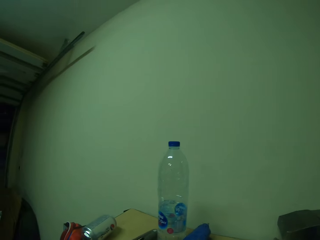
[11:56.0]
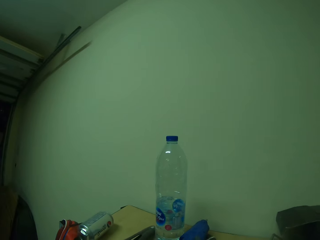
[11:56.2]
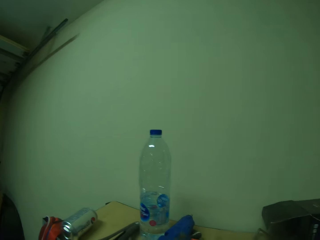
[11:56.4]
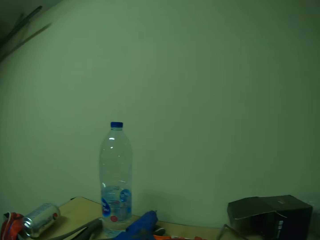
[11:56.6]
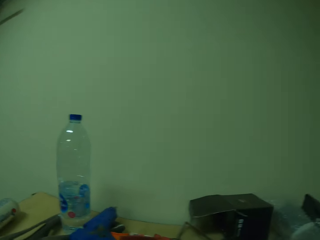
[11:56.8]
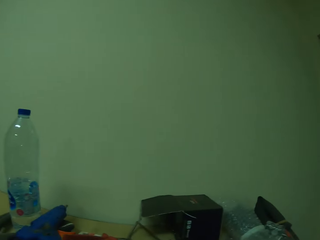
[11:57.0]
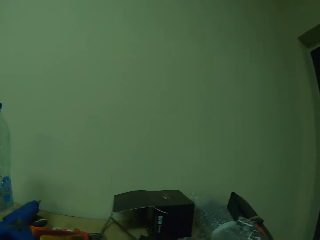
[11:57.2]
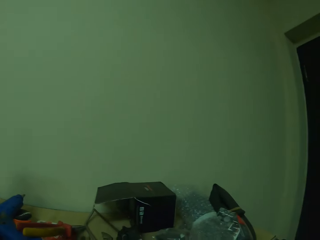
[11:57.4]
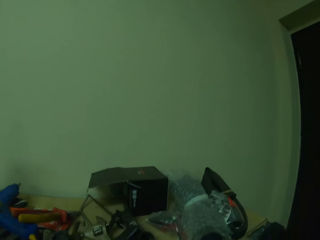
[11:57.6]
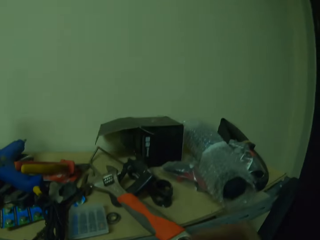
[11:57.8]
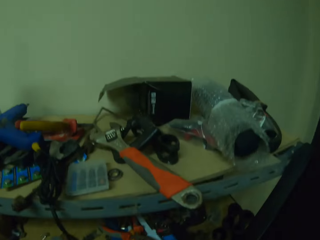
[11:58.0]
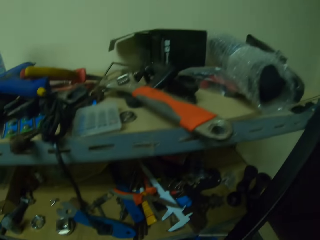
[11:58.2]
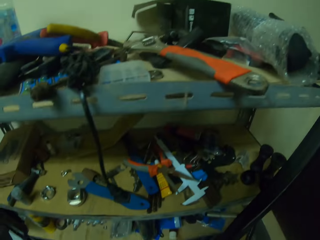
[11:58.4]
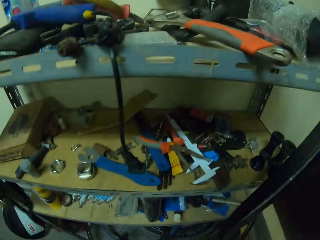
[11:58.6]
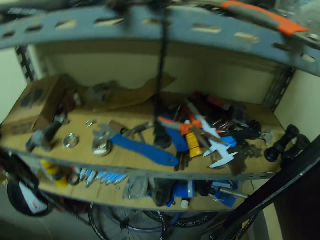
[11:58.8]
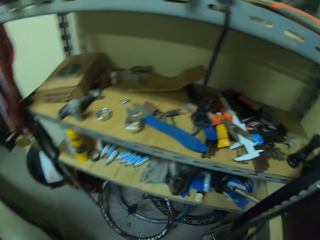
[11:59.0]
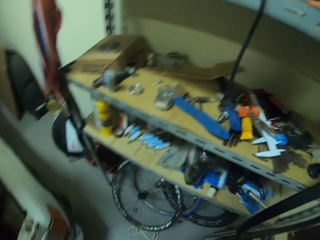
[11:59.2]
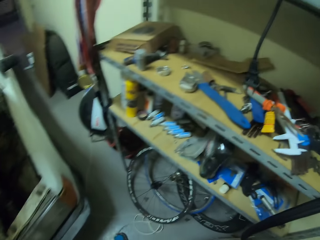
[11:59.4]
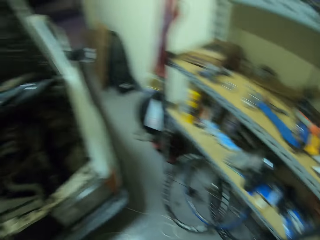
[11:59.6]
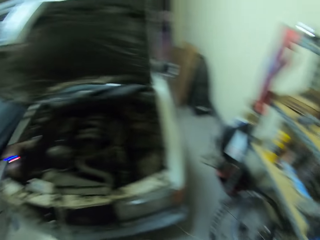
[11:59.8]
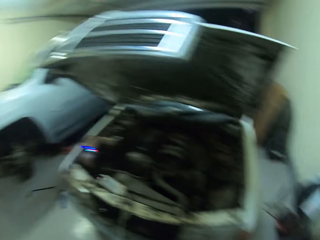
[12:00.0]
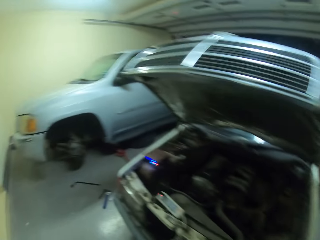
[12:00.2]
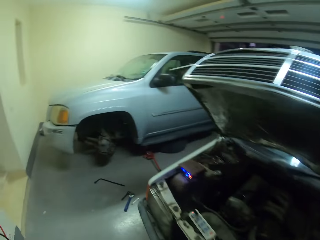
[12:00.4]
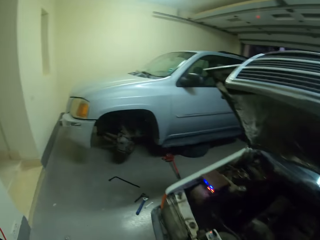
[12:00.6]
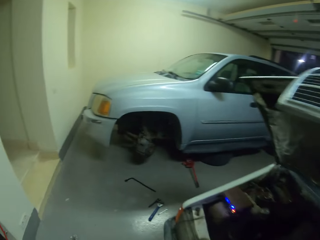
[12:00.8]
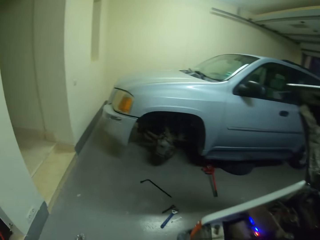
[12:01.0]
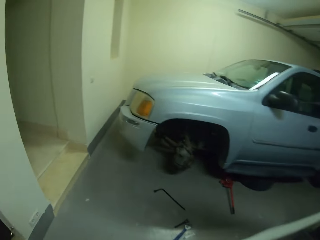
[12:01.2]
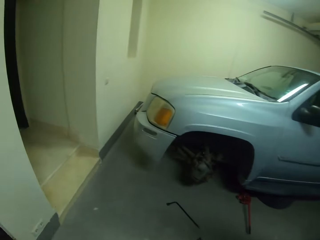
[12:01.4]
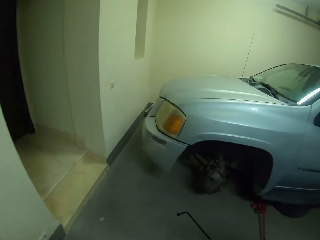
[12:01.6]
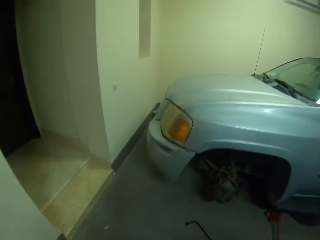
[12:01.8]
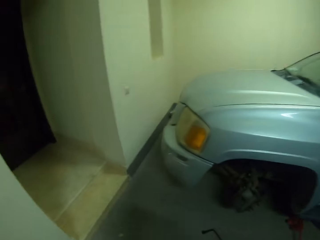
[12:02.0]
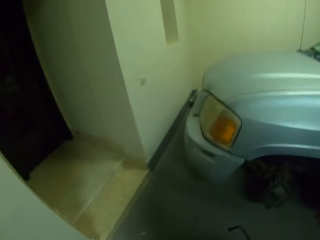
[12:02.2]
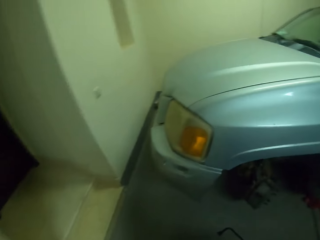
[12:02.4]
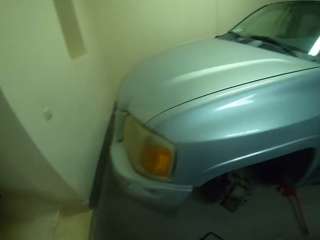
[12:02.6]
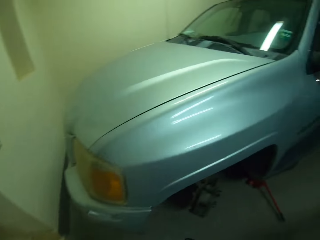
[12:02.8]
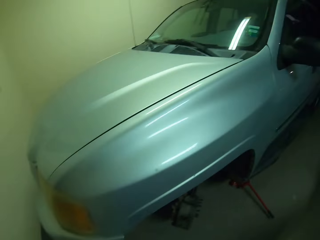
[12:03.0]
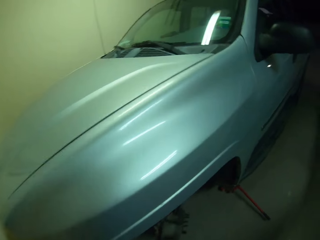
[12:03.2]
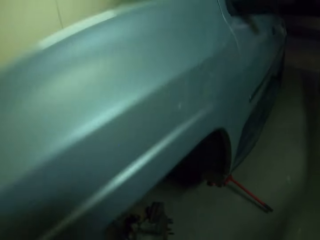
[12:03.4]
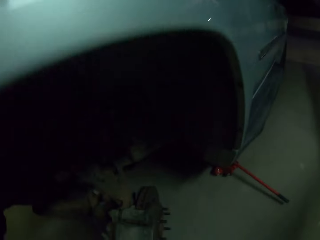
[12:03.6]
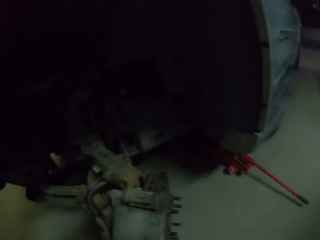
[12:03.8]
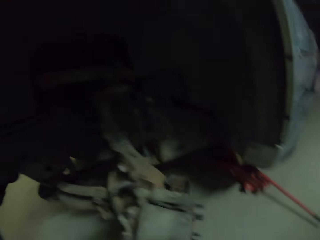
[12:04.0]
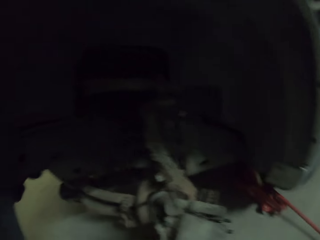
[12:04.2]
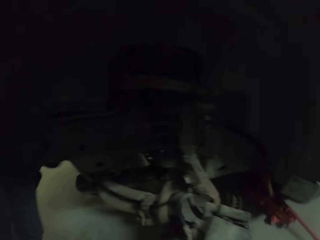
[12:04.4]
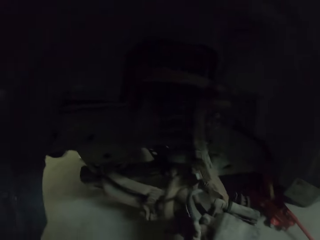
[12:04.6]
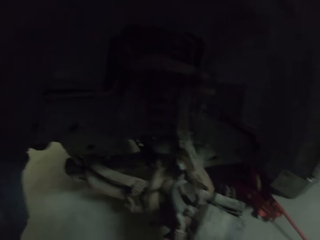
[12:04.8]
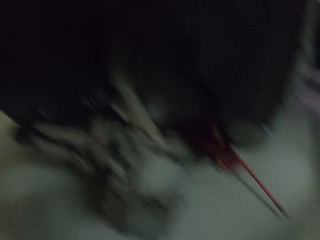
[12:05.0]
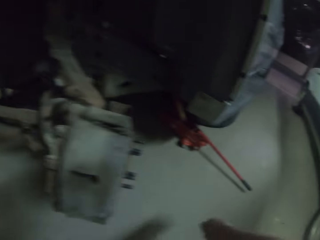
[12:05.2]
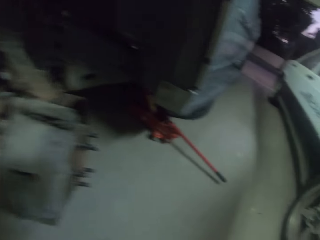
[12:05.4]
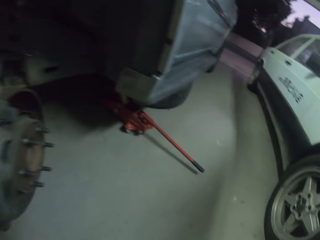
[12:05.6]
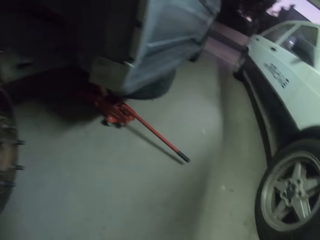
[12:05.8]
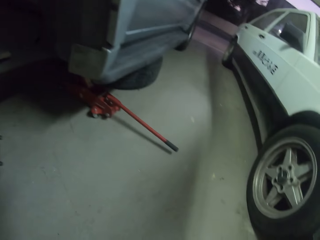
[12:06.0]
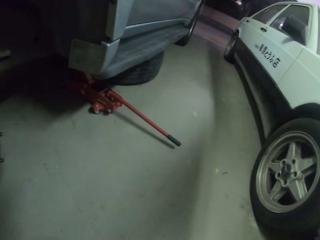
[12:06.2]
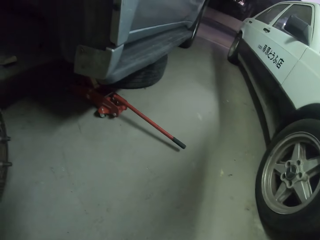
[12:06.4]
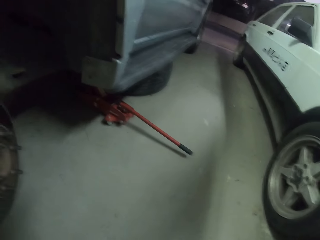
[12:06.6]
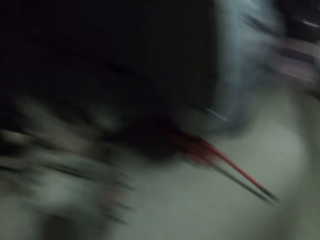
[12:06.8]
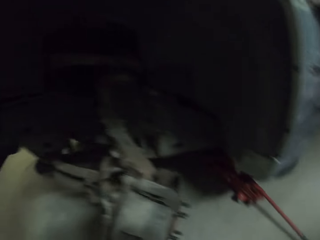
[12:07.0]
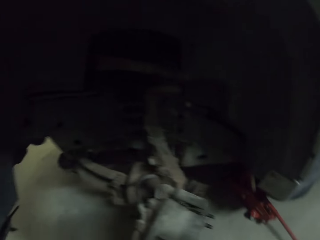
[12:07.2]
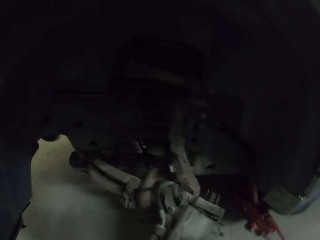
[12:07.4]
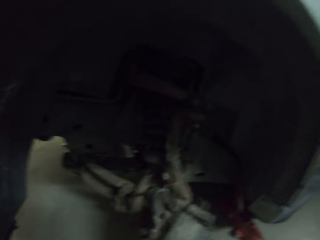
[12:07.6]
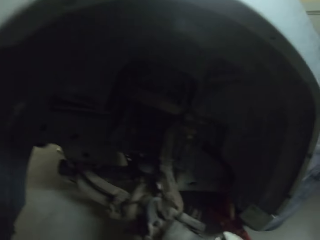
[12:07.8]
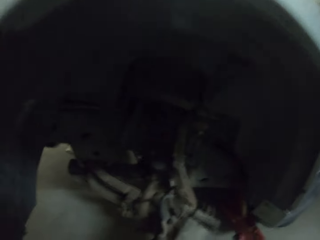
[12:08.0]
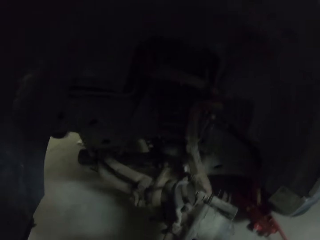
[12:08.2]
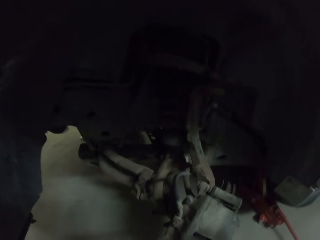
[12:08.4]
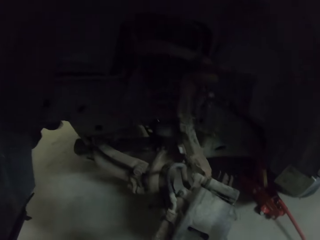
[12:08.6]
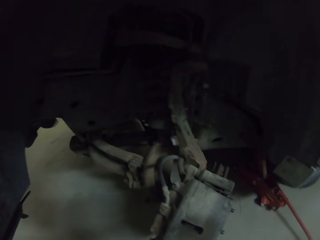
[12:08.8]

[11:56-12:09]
The camera wearer walks back to the car. They open the wheel rack nuts using a spanner.

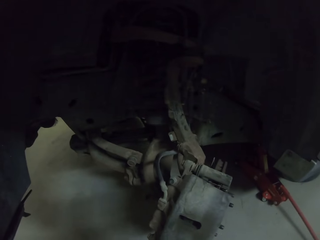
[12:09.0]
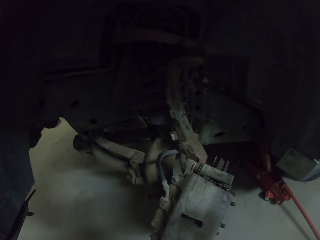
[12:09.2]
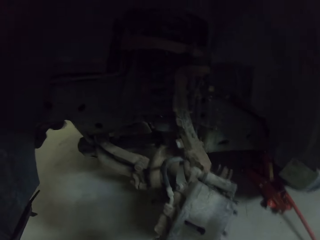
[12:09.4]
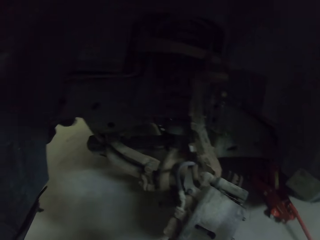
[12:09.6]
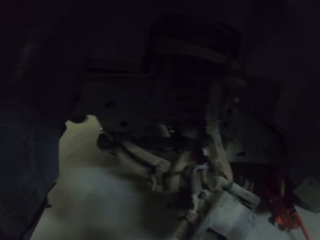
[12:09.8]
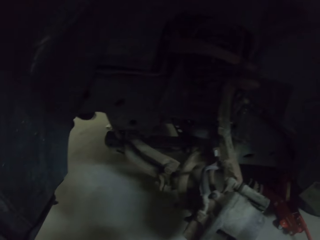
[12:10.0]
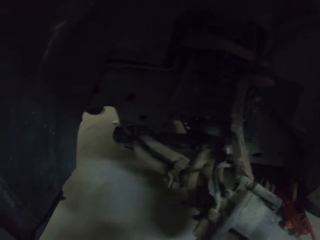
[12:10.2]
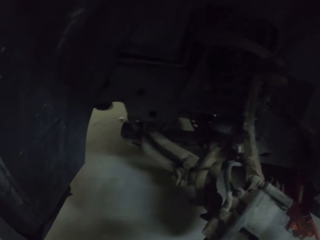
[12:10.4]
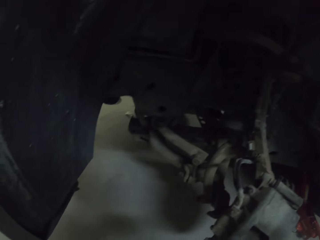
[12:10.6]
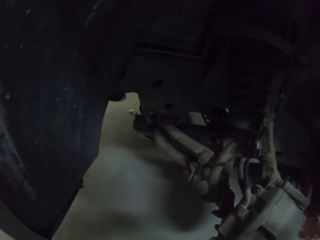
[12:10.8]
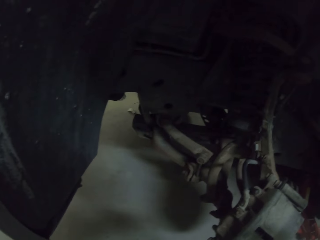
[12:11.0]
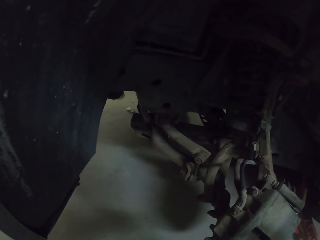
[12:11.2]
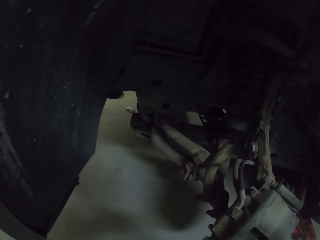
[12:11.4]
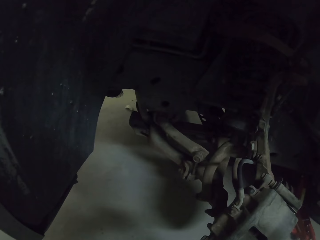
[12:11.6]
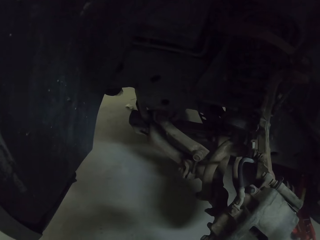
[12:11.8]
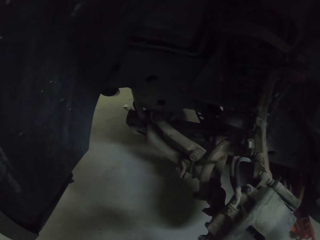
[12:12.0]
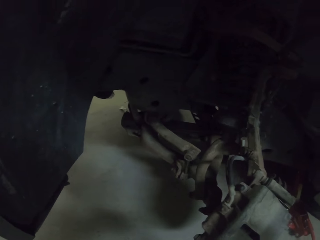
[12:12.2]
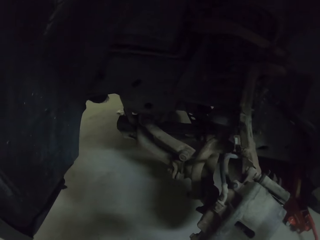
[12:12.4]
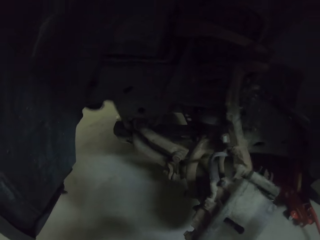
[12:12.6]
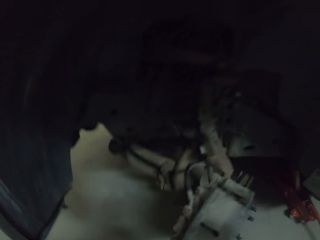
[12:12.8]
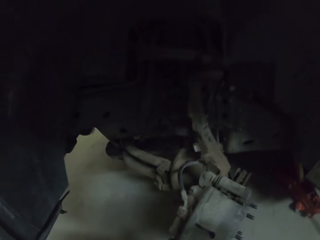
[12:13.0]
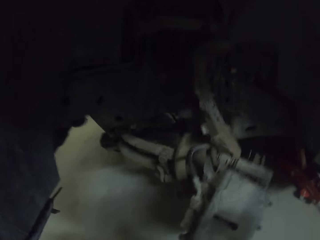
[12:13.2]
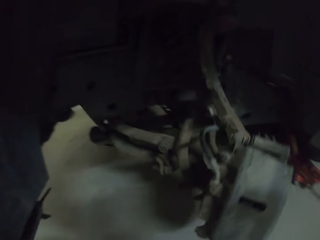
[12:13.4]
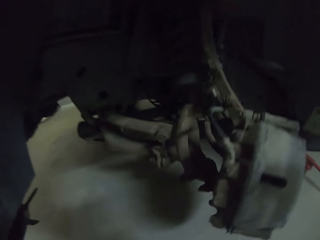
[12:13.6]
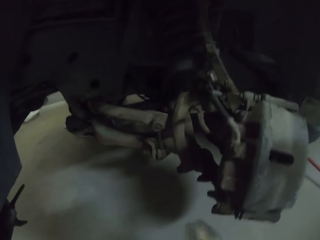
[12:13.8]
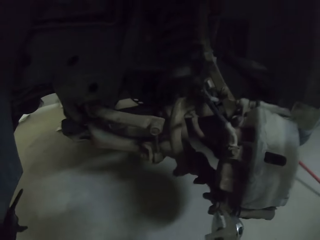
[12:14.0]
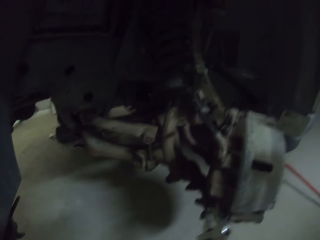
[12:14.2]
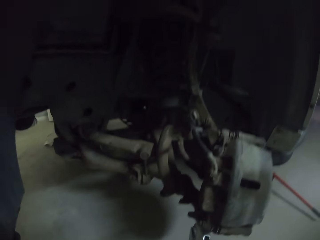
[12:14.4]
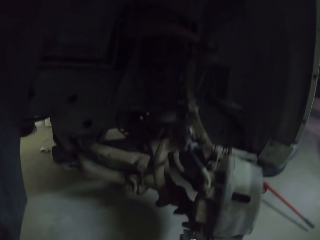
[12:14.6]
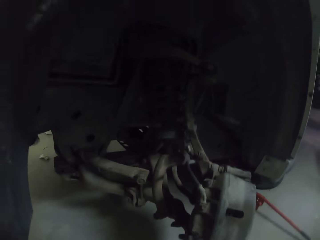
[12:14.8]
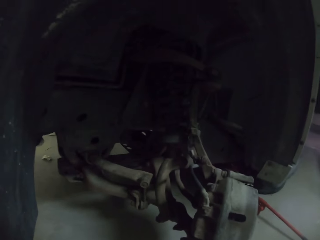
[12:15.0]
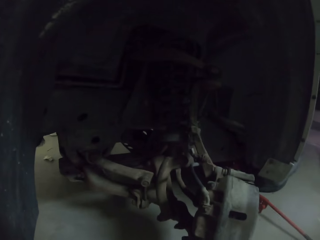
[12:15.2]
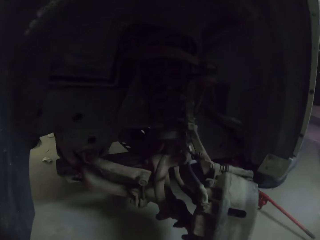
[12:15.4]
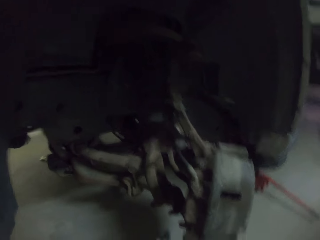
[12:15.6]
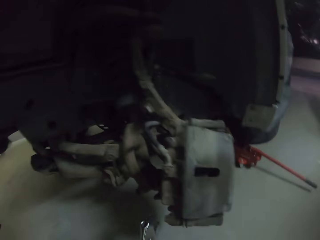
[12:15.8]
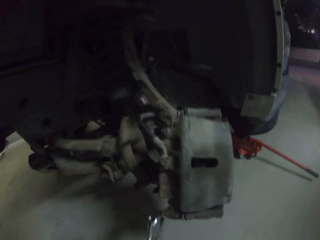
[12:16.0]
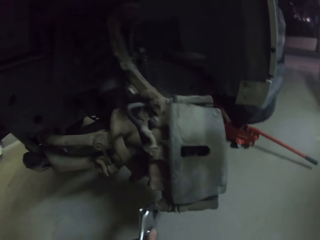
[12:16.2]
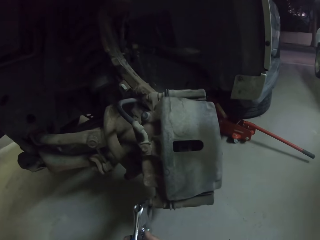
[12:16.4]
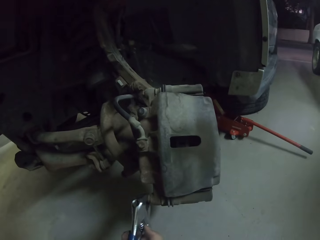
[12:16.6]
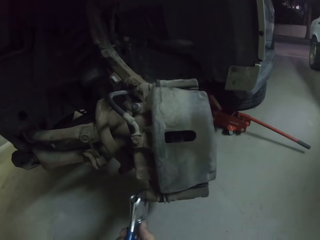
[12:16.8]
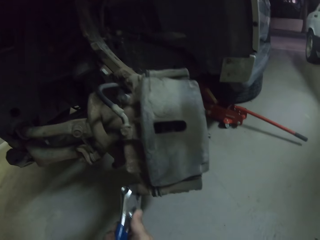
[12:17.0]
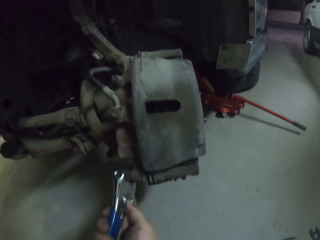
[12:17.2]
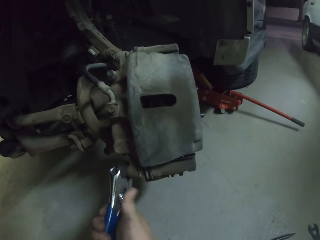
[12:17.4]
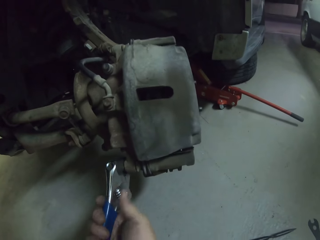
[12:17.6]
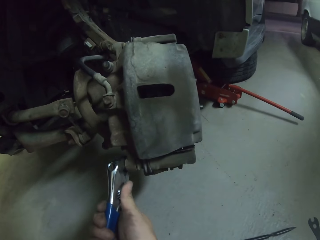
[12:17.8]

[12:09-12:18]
The camera wearer loosens the nut with a spanner.
